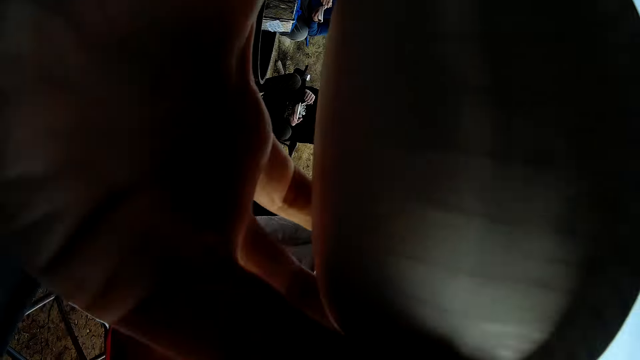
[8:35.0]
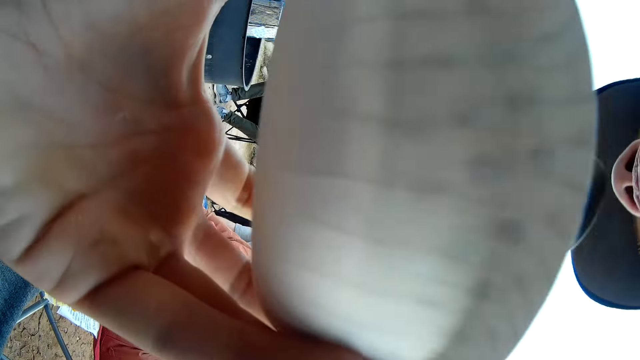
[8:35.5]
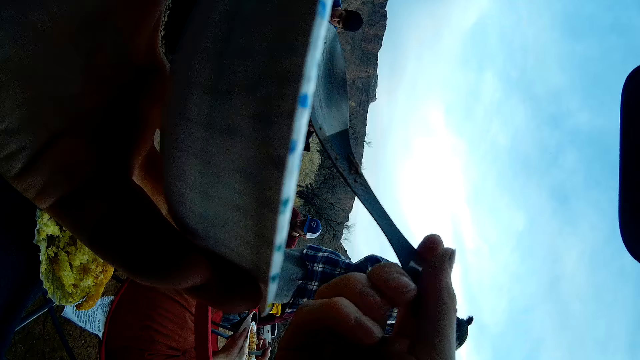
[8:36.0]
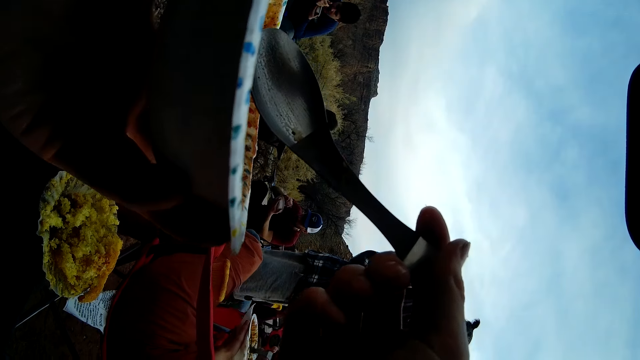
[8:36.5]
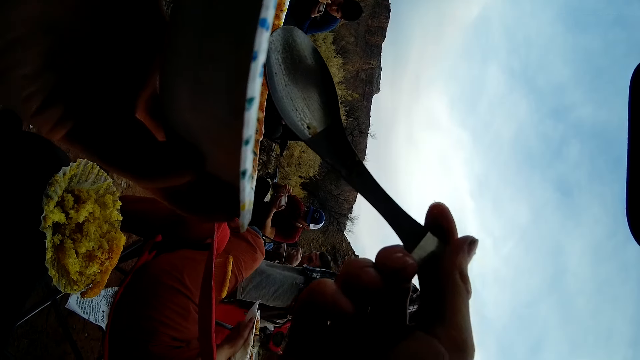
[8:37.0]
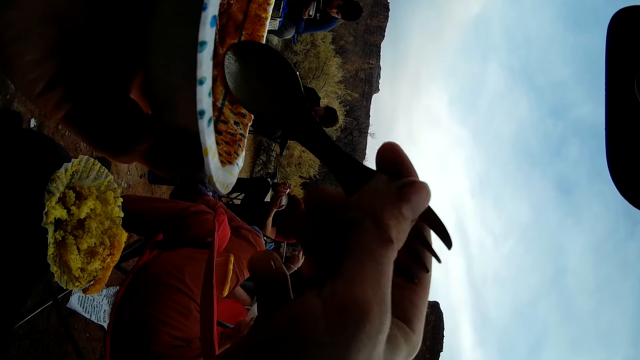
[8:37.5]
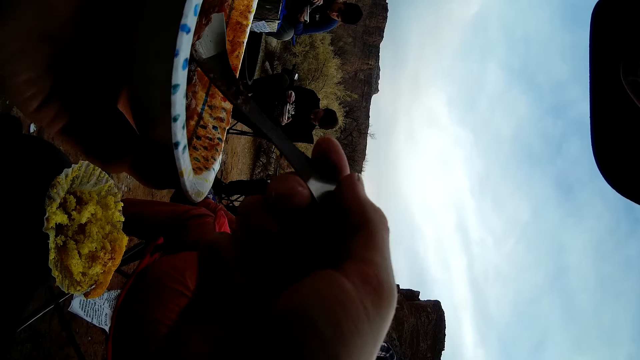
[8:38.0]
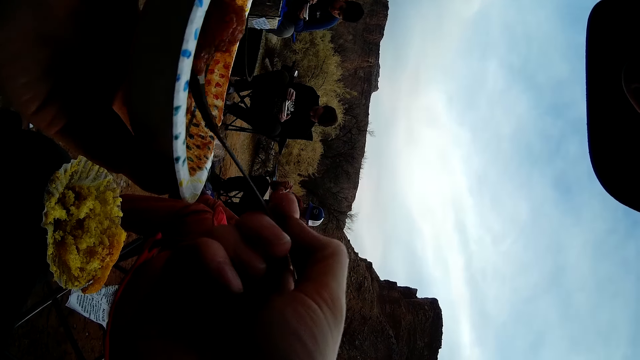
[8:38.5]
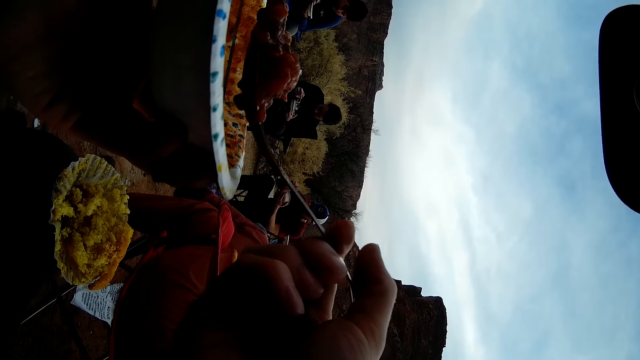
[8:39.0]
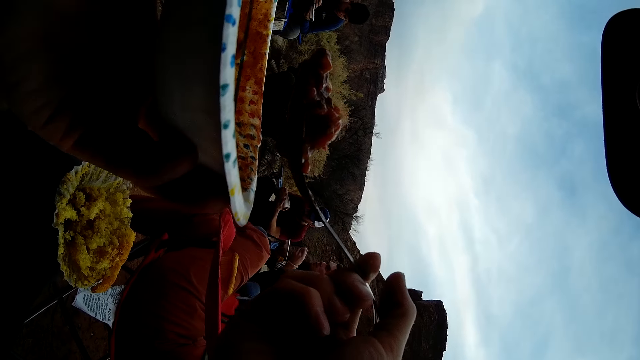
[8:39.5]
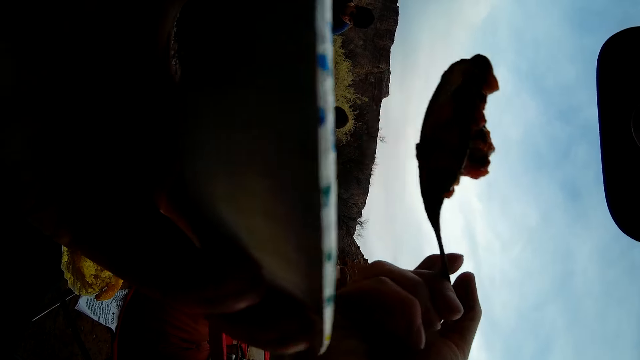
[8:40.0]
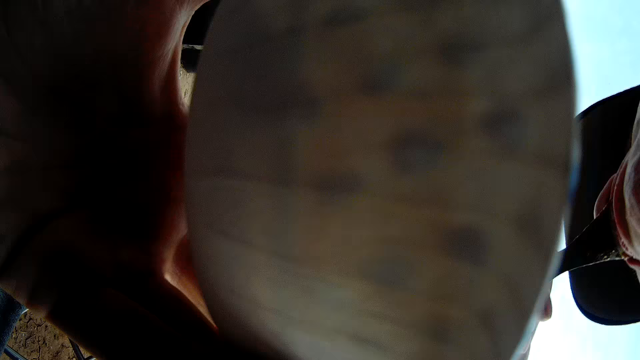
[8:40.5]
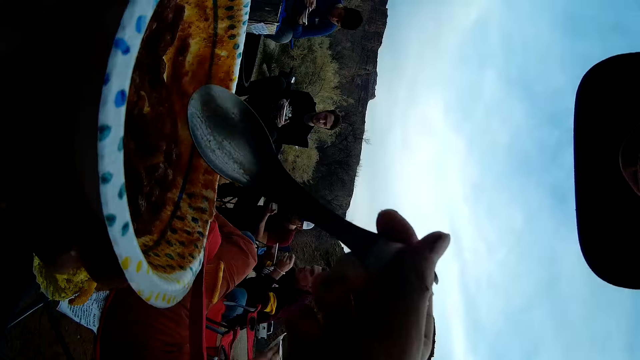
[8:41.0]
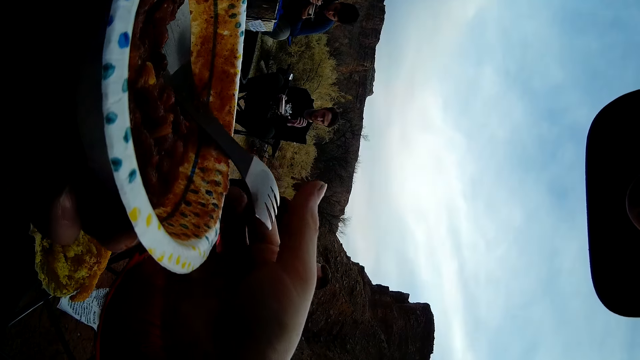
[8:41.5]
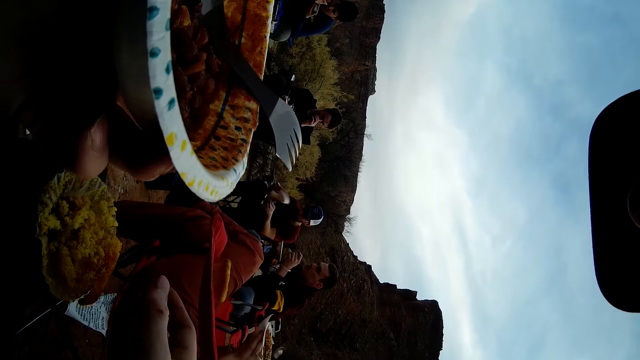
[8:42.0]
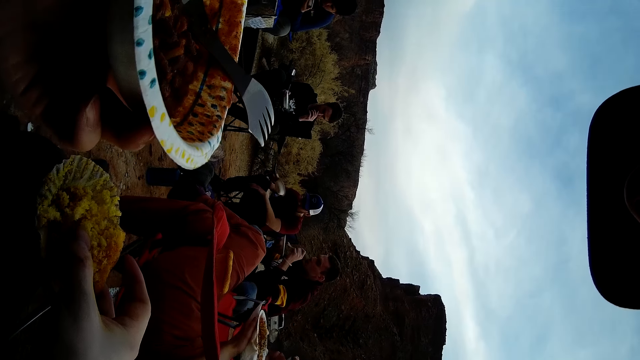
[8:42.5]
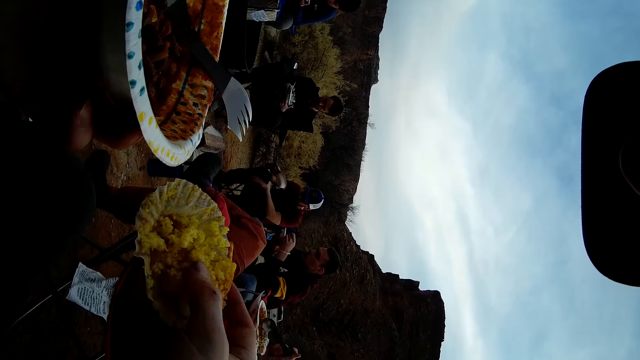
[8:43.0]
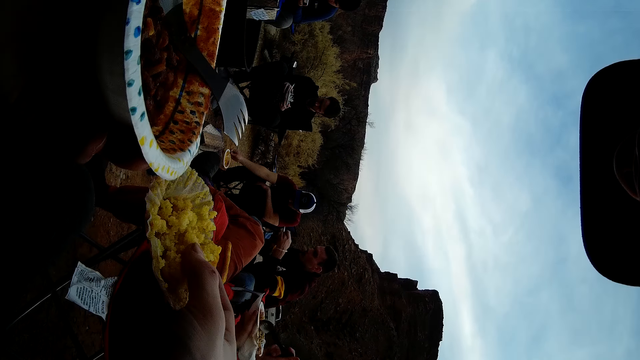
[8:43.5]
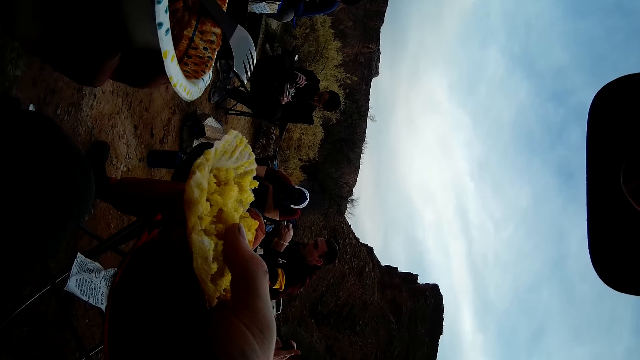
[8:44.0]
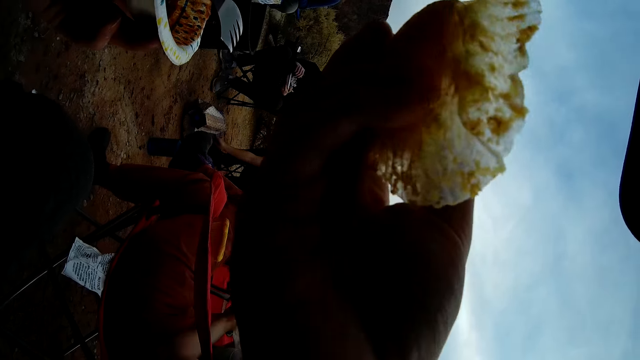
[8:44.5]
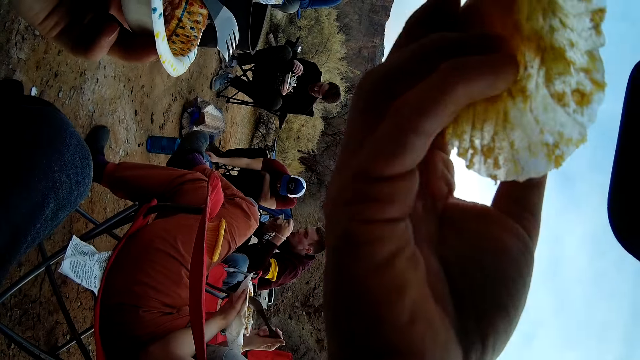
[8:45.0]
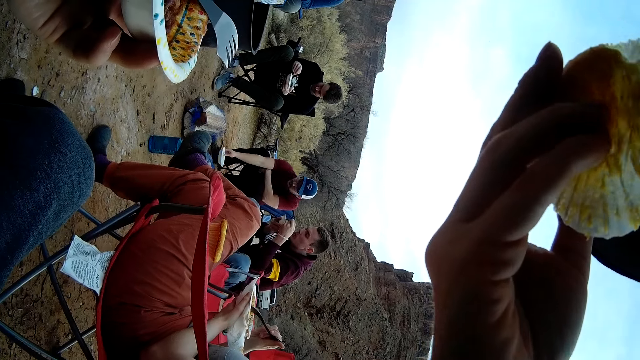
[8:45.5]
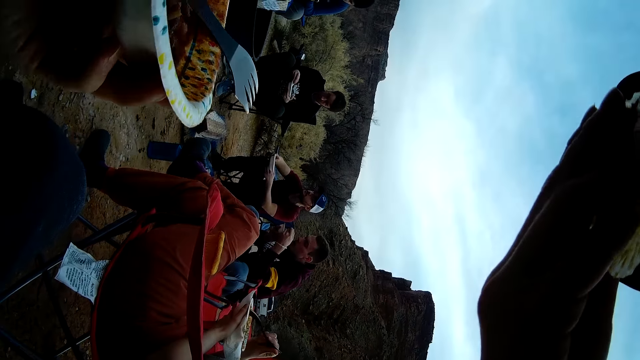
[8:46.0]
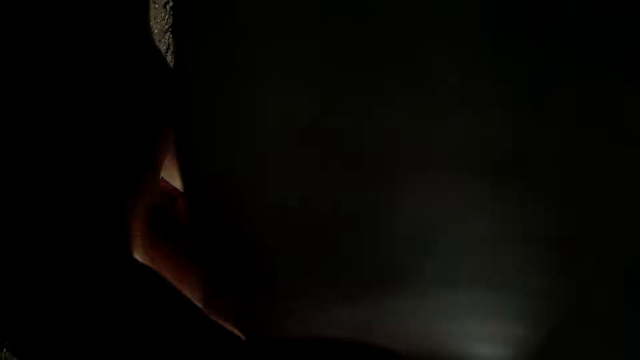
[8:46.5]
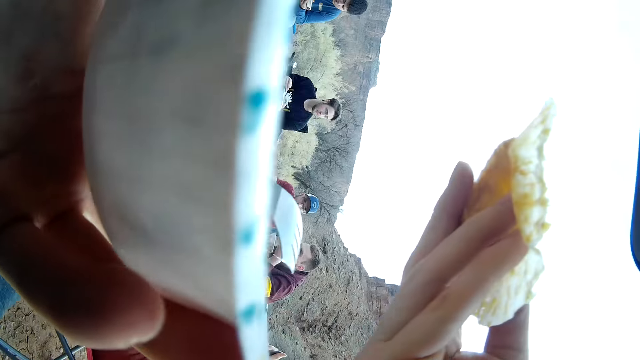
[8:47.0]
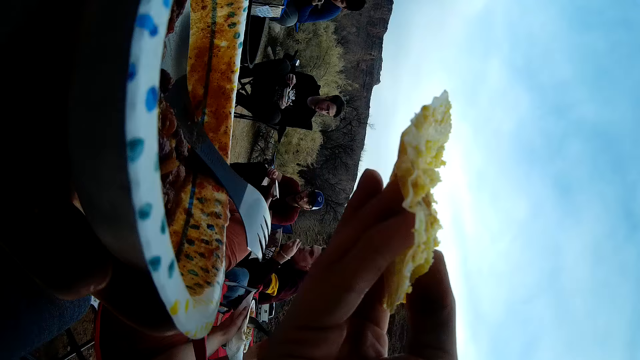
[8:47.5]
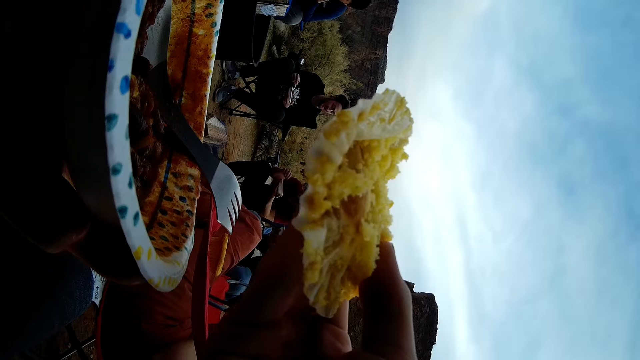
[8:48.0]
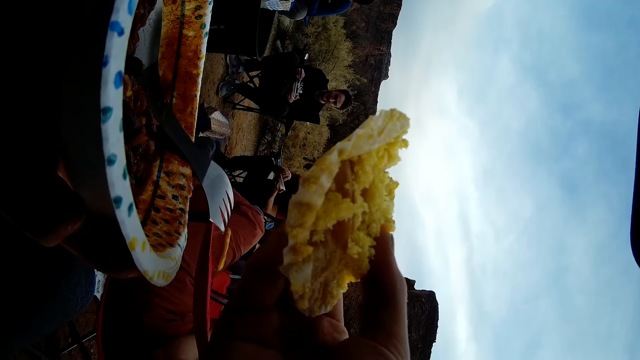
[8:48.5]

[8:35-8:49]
A person moves away. Other persons eat. The camera wearer eats the food. They scoop food with a spoon. They eat the food. They drop the spoon on the food. They pick up the queen cake. One of the other persons places a plate on the ground. The person picks up the plate on the ground. The camera wearer bites the queen cake. The other persons eat.

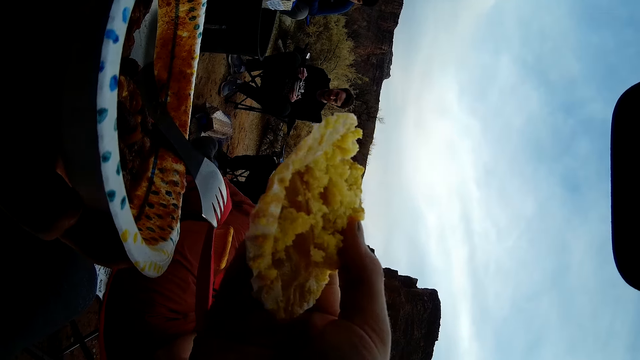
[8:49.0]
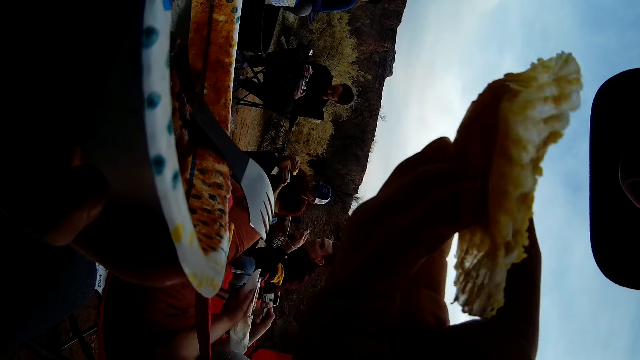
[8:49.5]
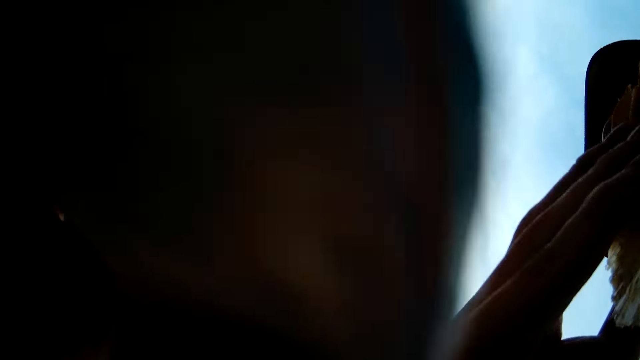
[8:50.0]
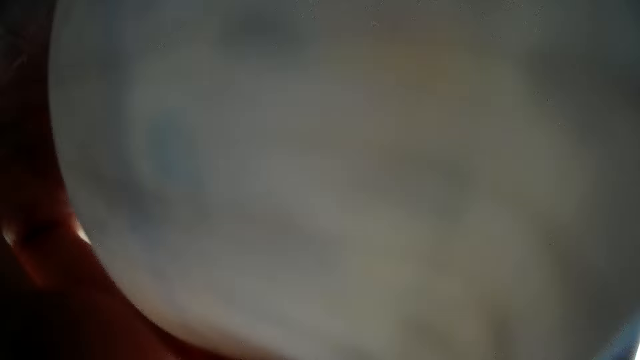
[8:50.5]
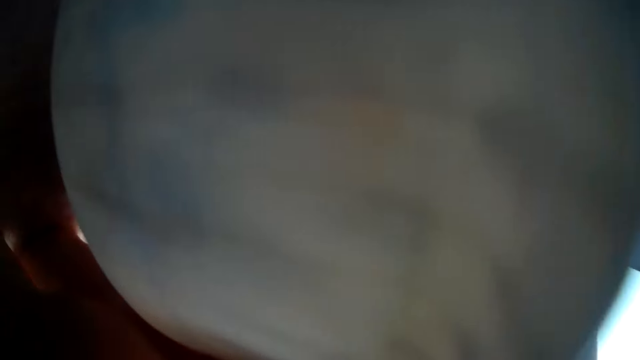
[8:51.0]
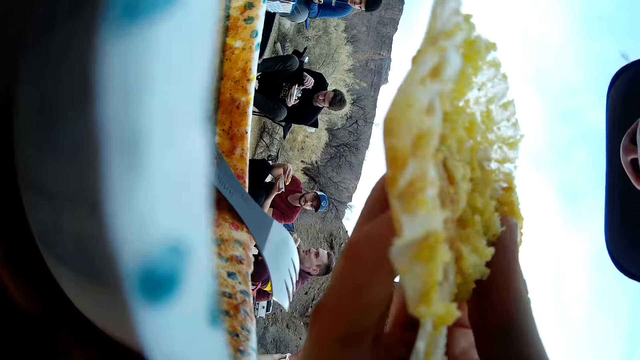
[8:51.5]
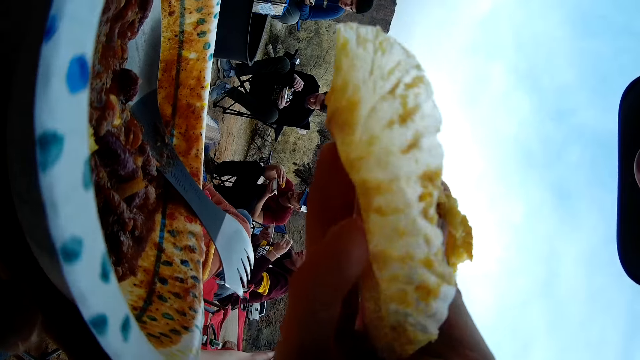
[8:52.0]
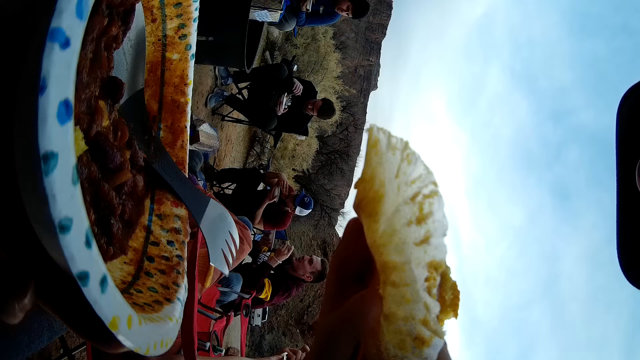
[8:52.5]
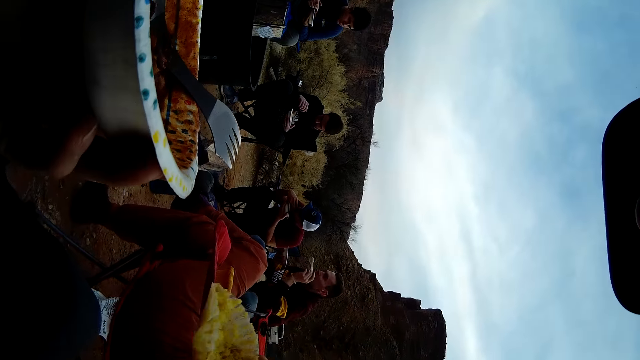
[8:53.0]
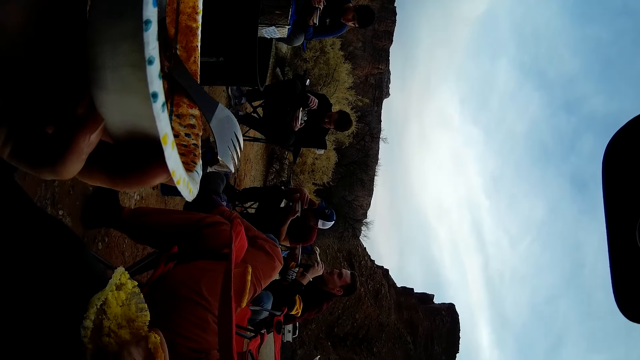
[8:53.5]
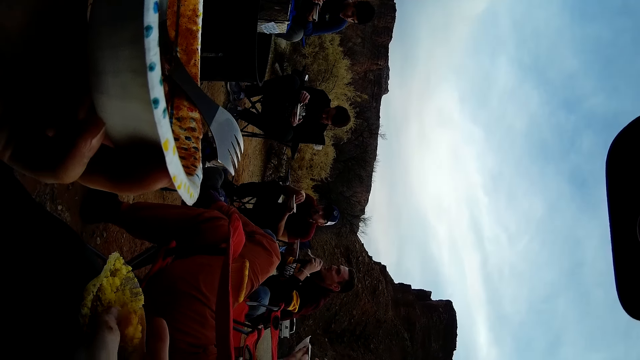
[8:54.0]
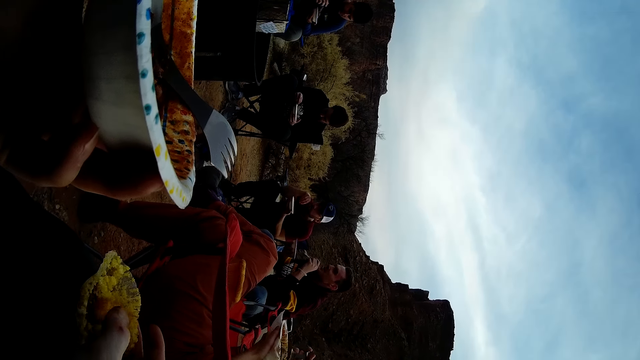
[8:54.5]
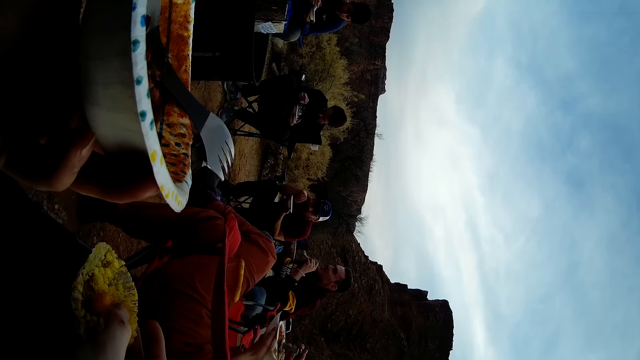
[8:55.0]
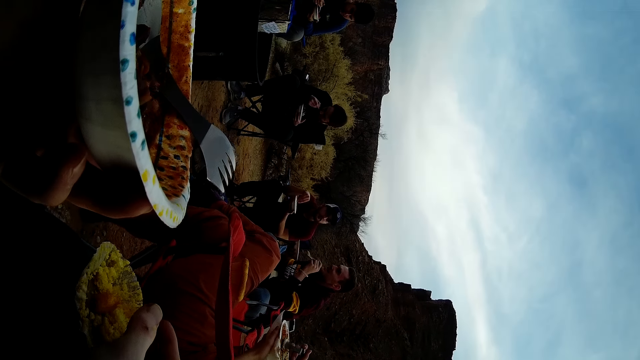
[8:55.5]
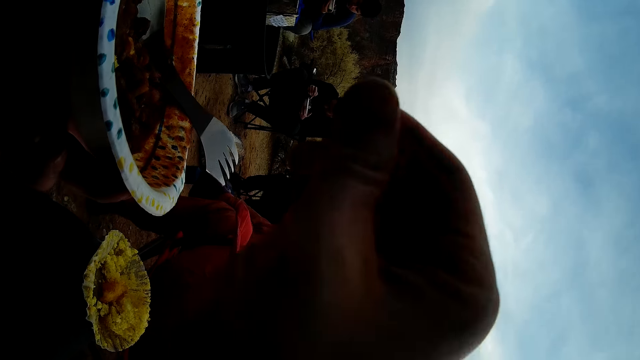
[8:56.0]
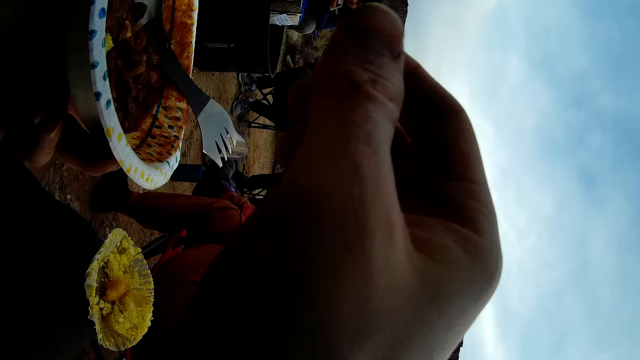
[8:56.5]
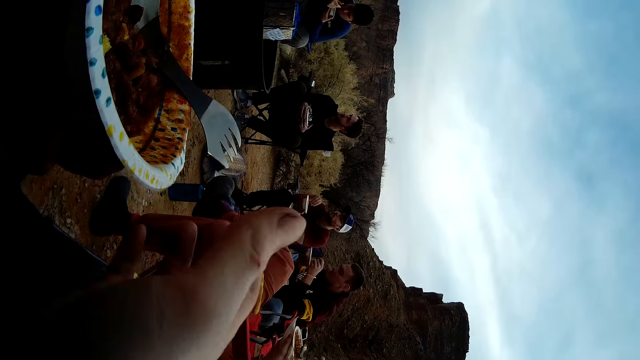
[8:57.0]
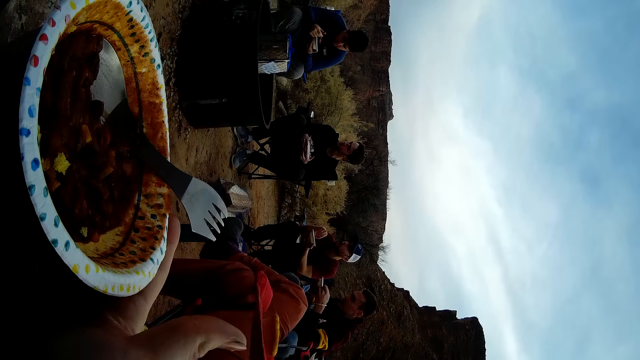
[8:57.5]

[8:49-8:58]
The camera wearer bites the queen cake. They put the queen cake on a stool.
